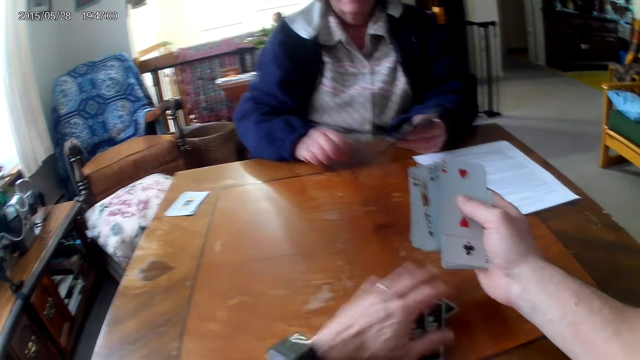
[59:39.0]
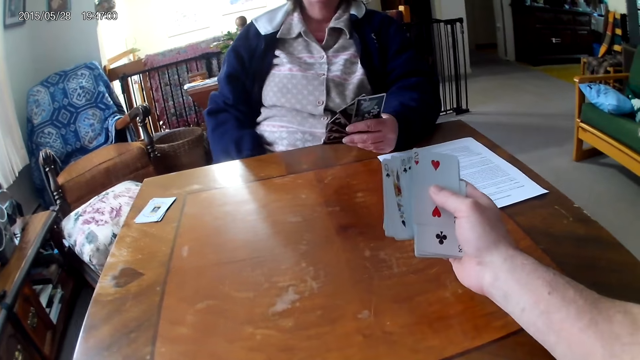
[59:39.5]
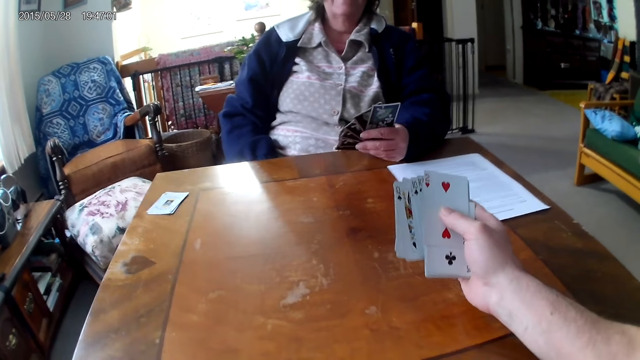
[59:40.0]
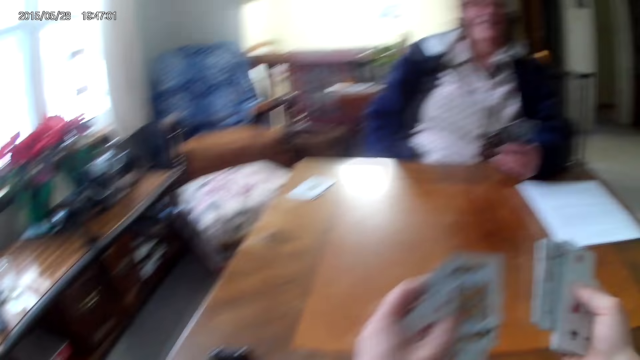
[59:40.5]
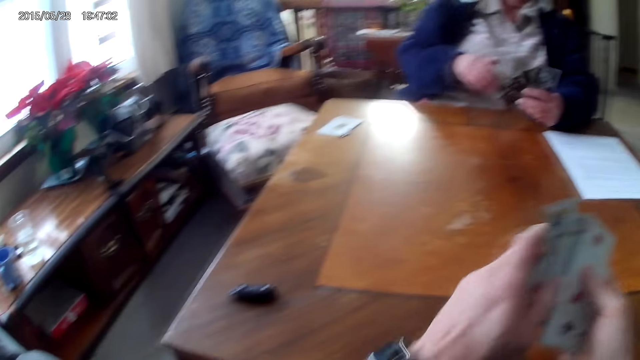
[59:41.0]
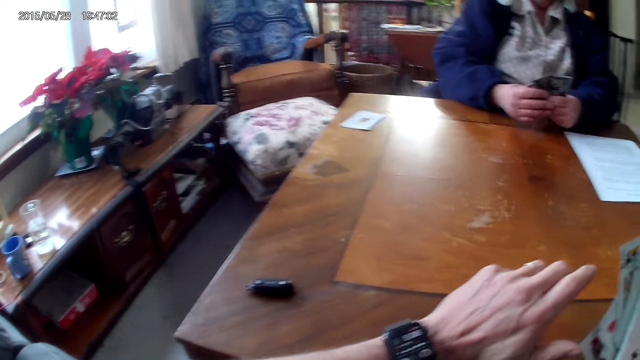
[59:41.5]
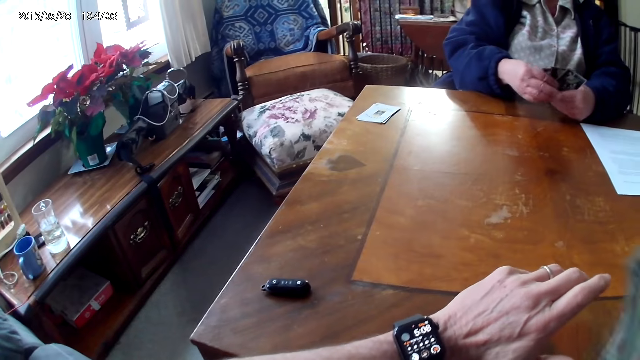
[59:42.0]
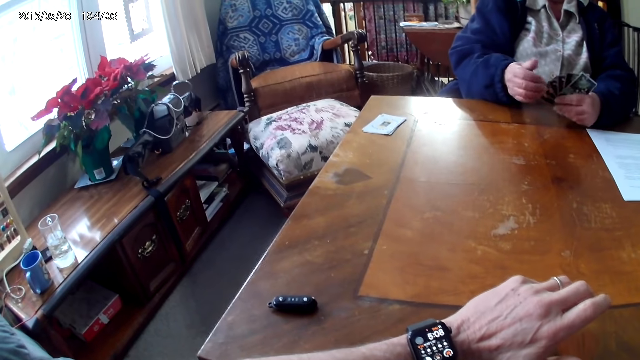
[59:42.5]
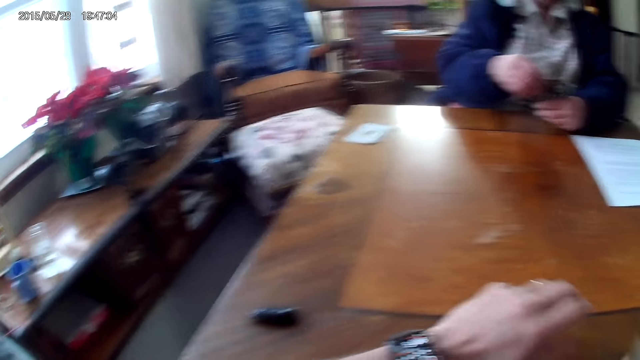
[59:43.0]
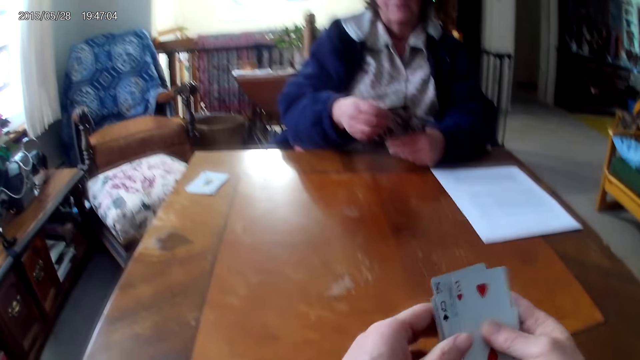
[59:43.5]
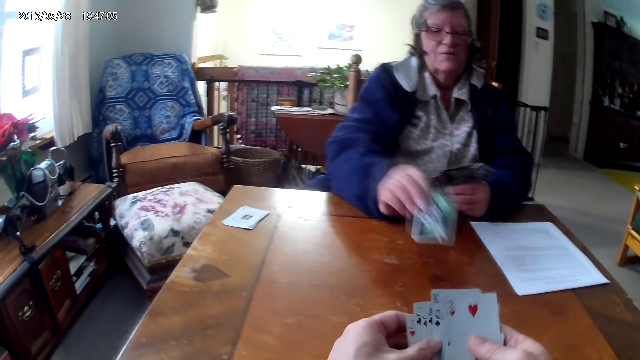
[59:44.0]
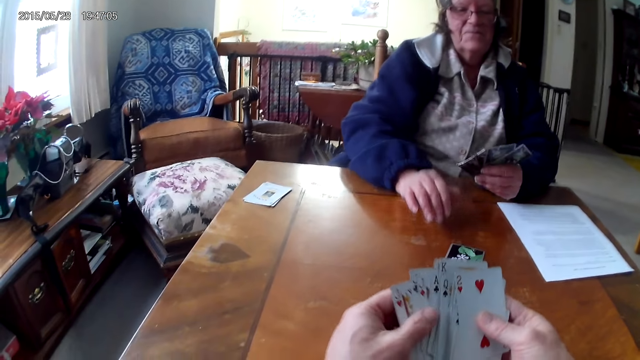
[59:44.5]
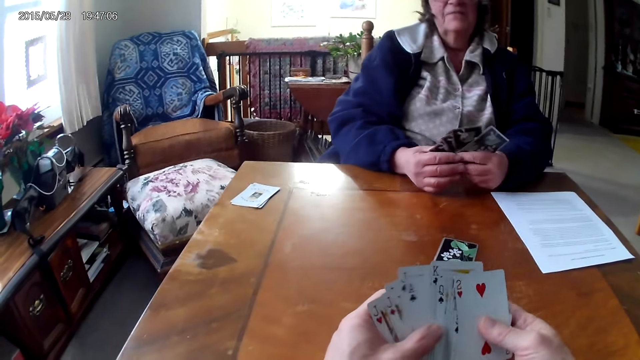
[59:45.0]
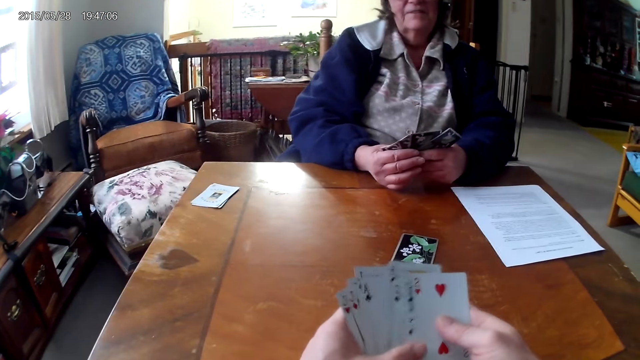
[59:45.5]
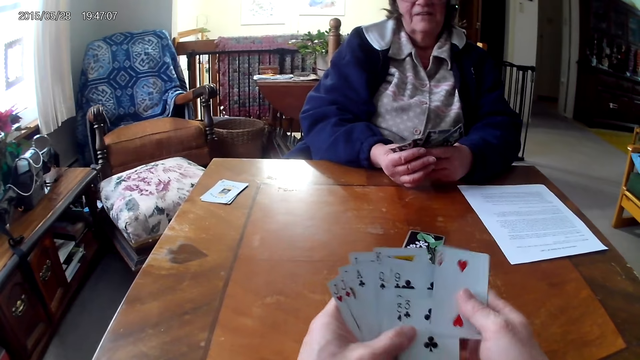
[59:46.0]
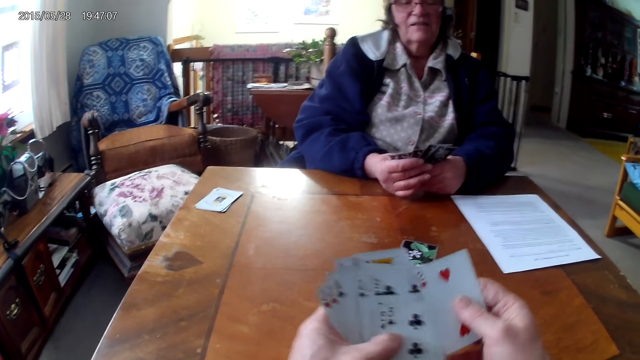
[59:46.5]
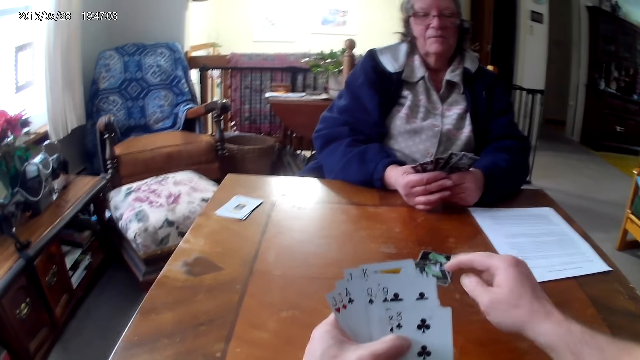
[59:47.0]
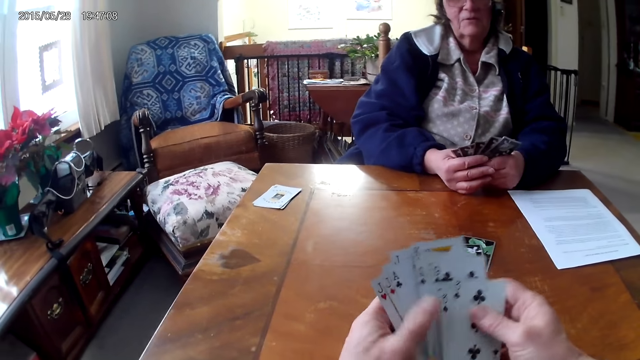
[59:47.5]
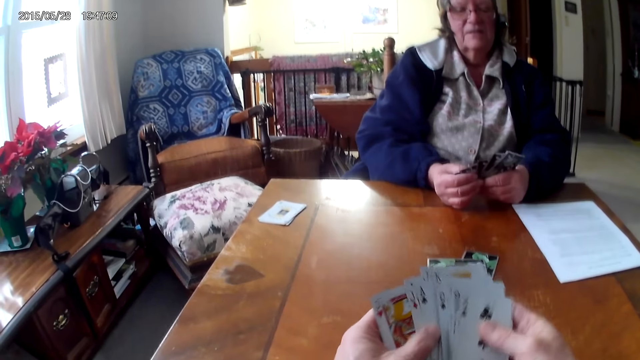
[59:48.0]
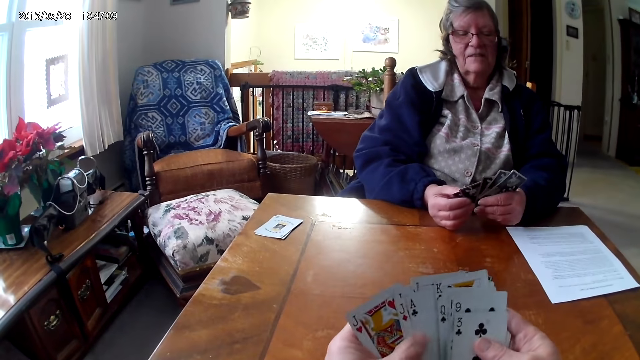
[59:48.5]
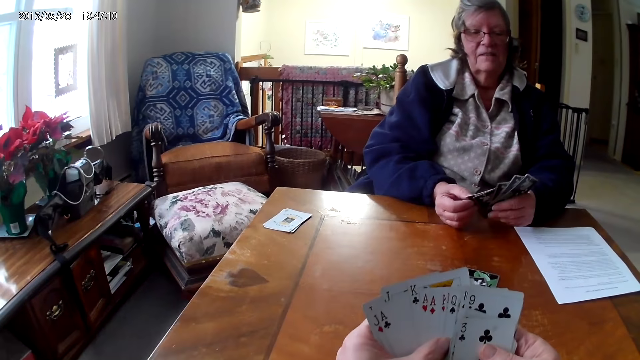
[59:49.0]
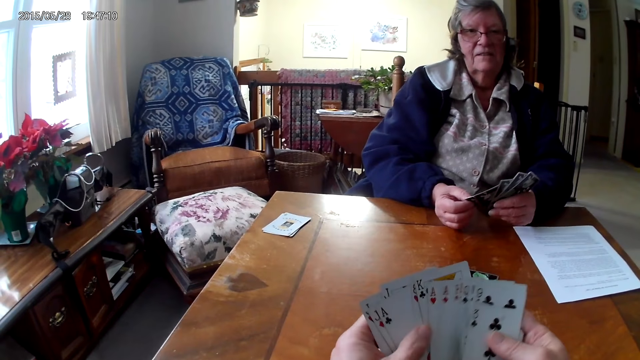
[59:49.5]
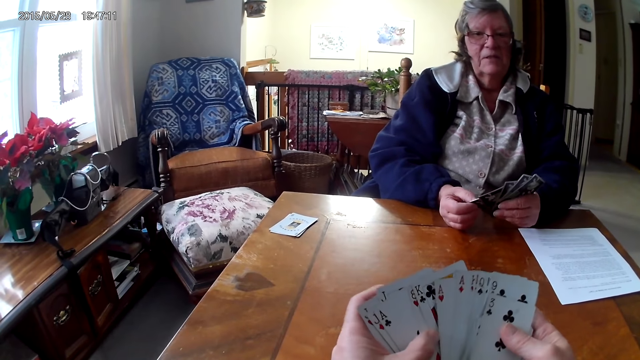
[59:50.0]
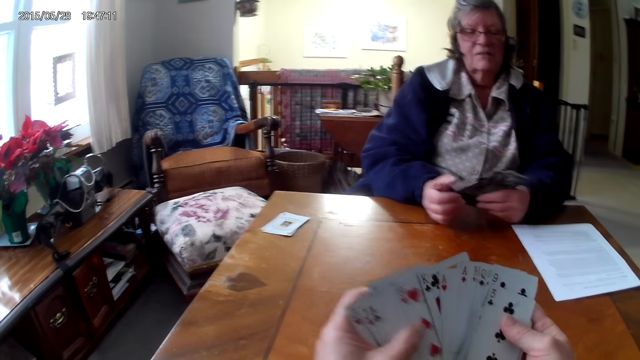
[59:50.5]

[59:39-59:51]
The camera wearer picks the cards from the table. A woman puts a card on the table. The camera wearer puts the card on the table.

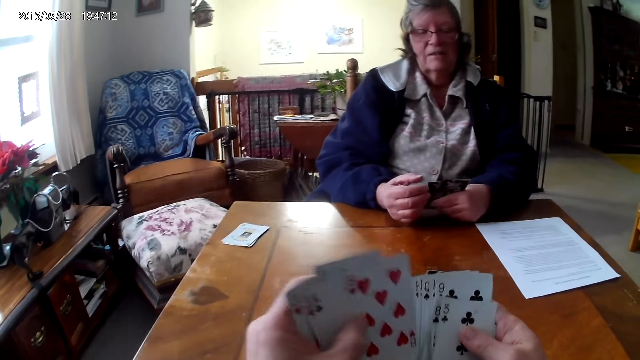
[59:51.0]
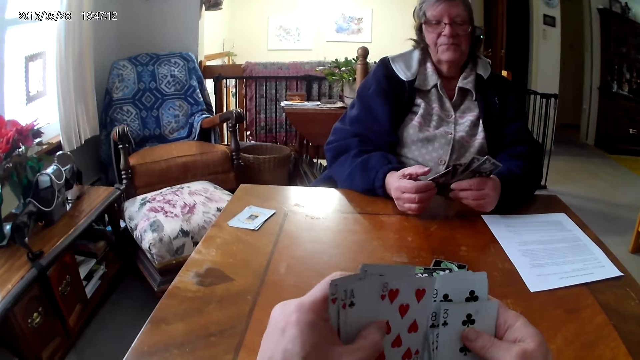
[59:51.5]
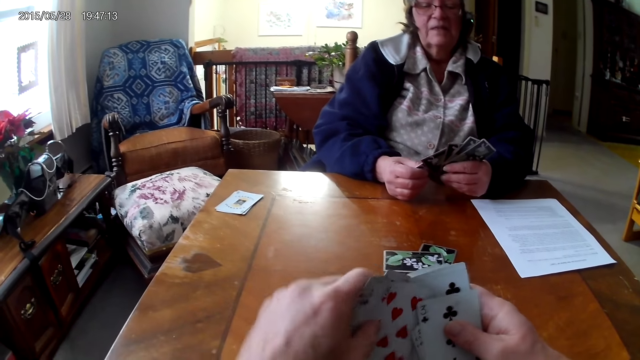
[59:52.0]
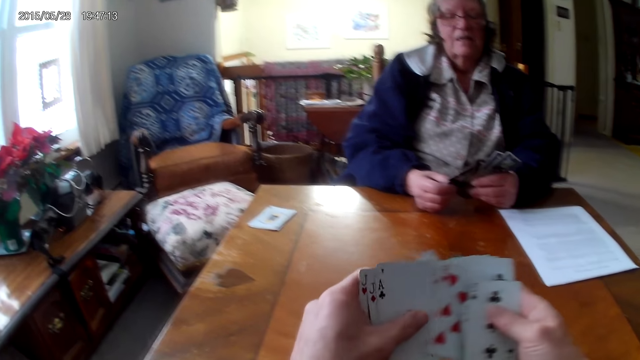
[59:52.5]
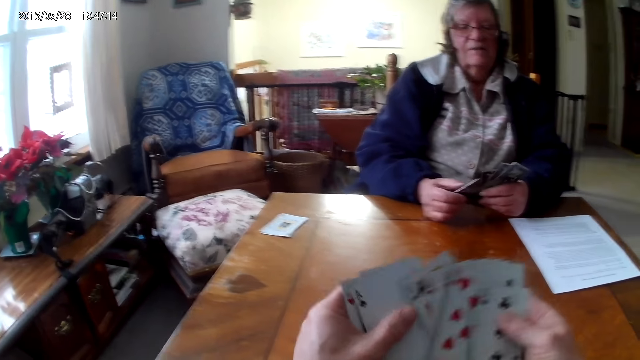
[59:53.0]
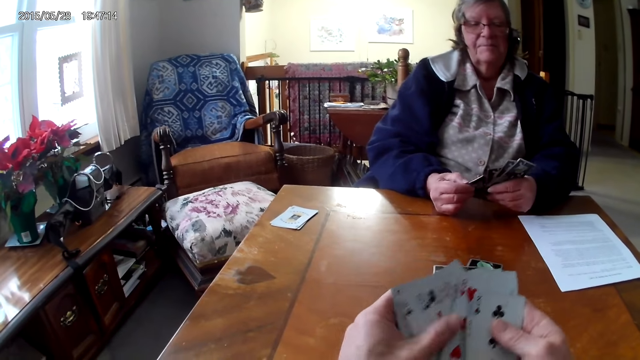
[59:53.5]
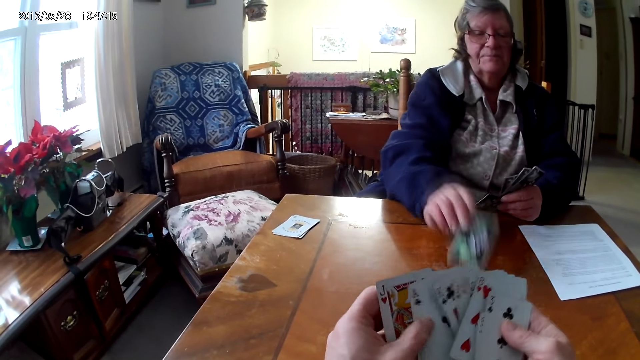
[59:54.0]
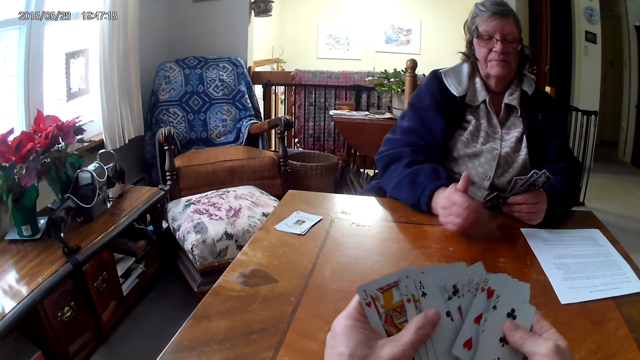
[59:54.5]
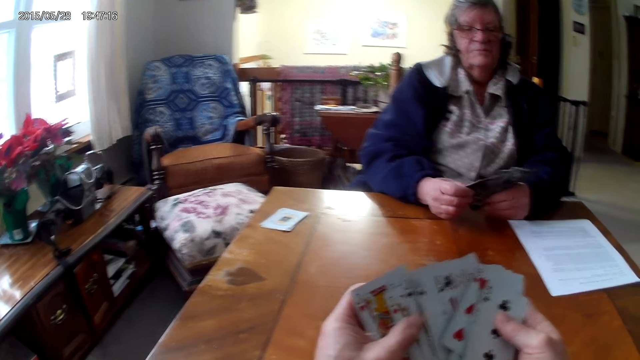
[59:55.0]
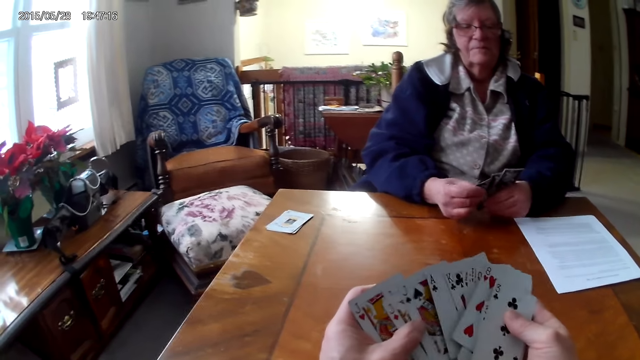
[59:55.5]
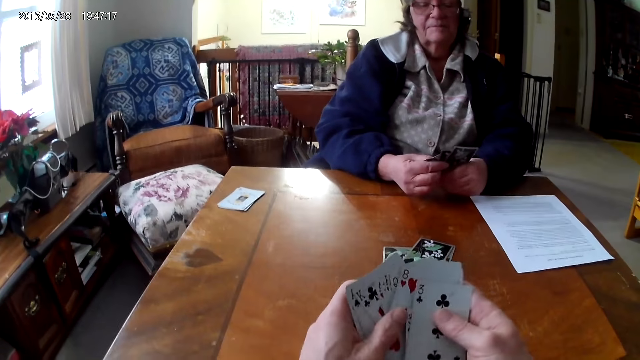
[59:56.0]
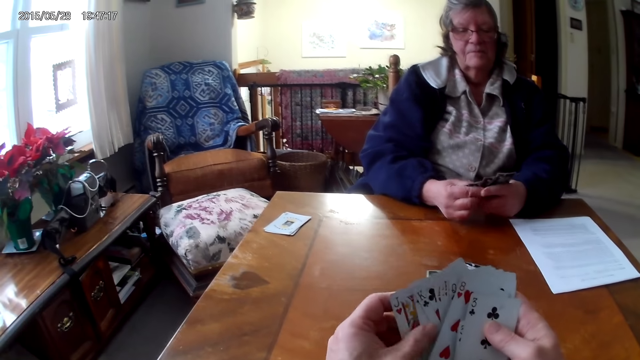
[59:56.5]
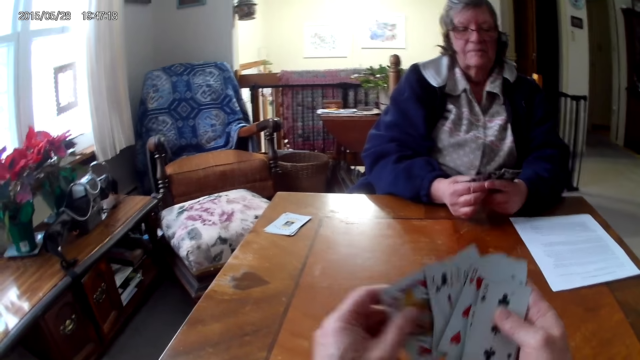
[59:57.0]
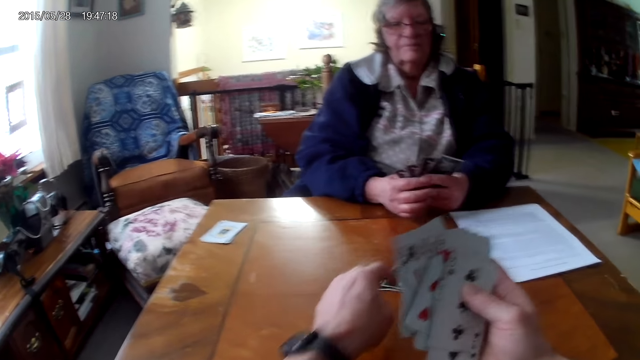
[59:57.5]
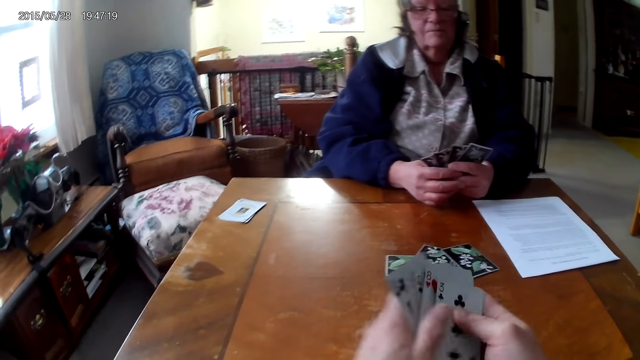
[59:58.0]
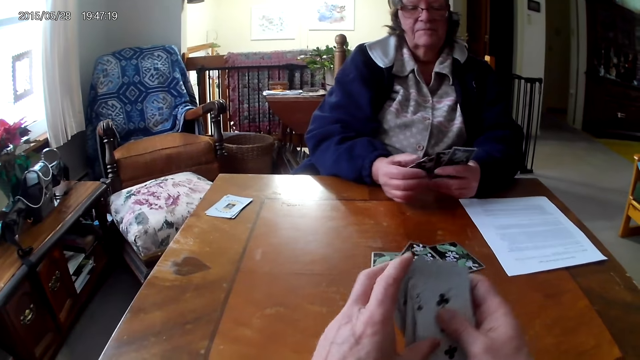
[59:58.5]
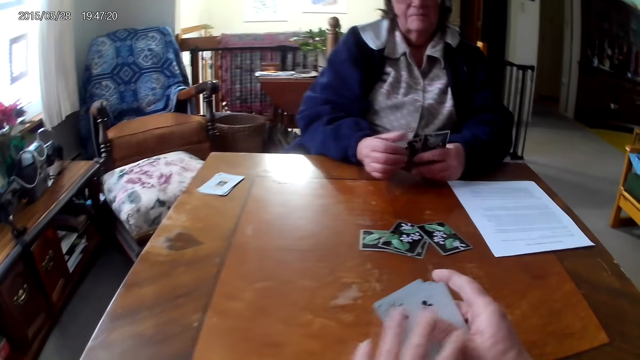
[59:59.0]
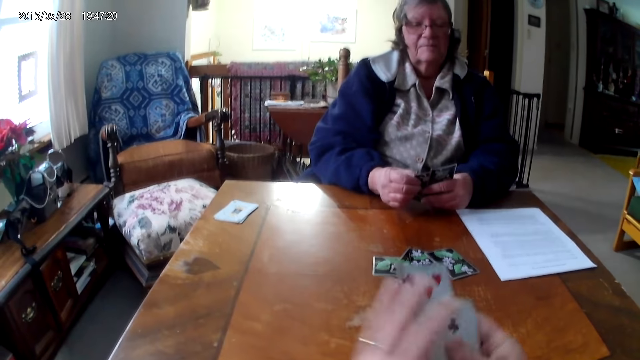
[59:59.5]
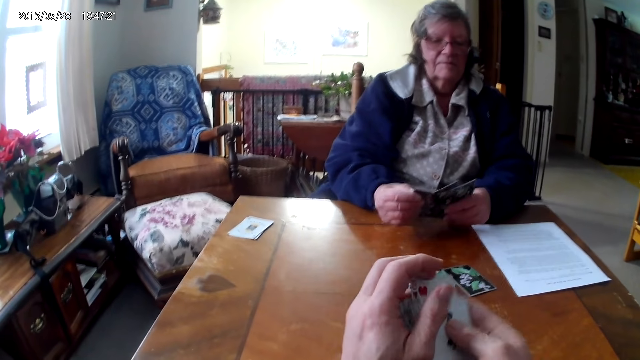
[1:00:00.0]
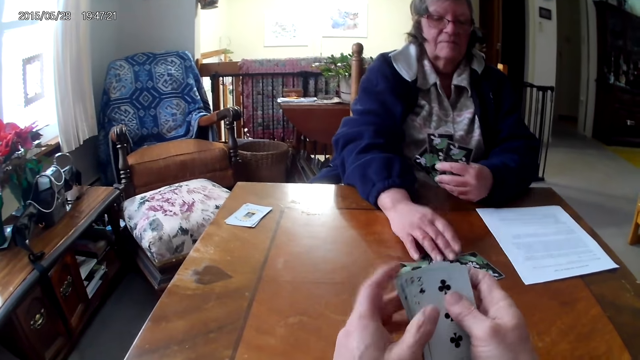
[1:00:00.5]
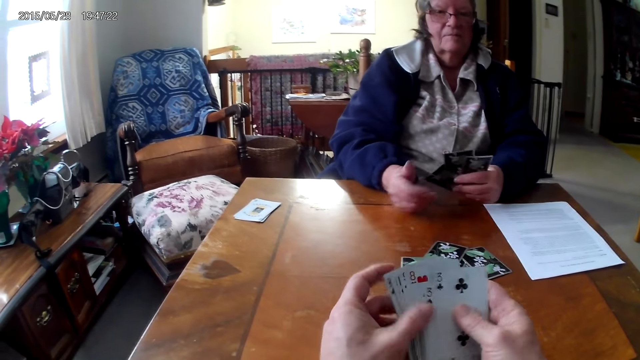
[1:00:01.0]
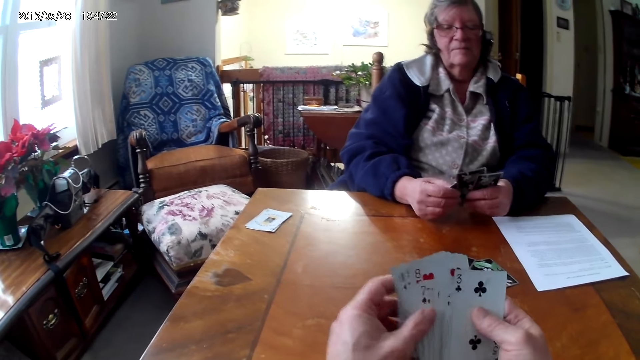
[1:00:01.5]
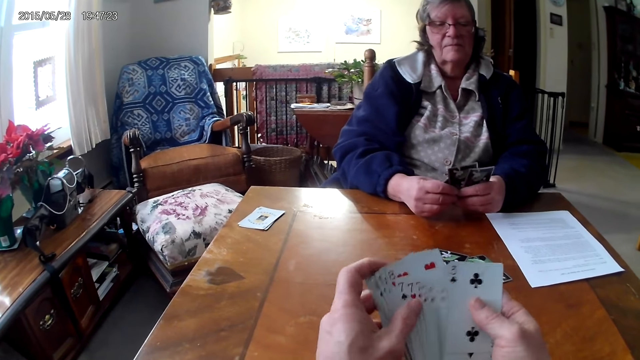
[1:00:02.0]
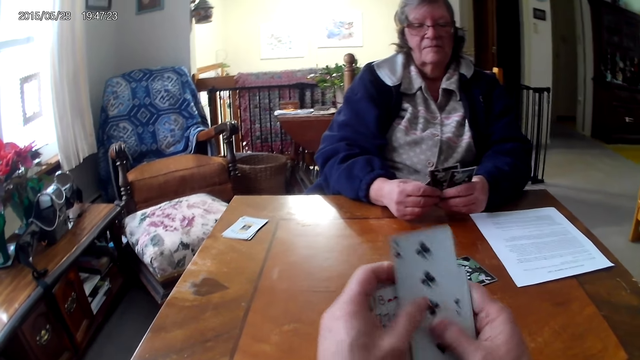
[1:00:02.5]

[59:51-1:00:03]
A woman puts a card on the table. The camera wearer puts the card on the table. The woman puts a card on the table.
